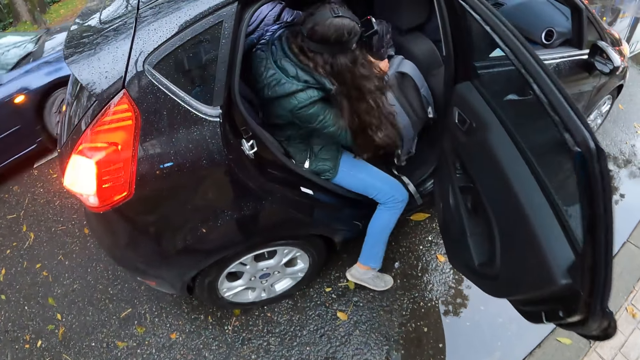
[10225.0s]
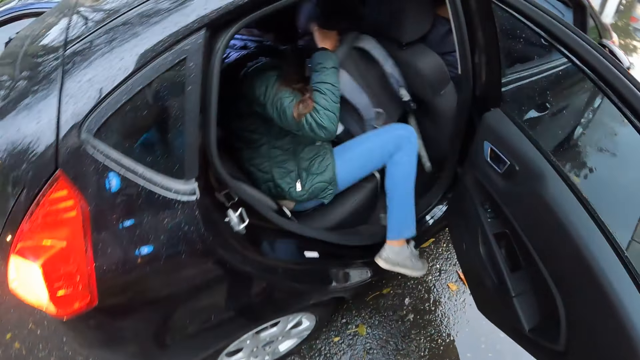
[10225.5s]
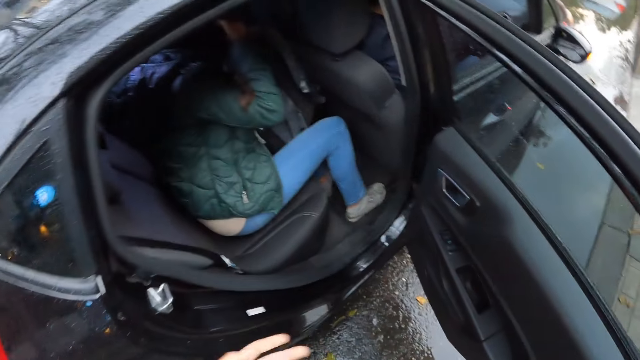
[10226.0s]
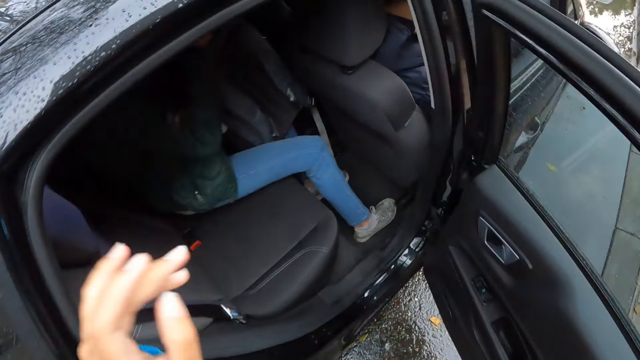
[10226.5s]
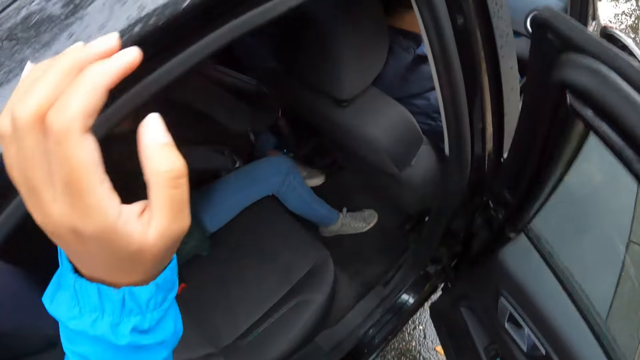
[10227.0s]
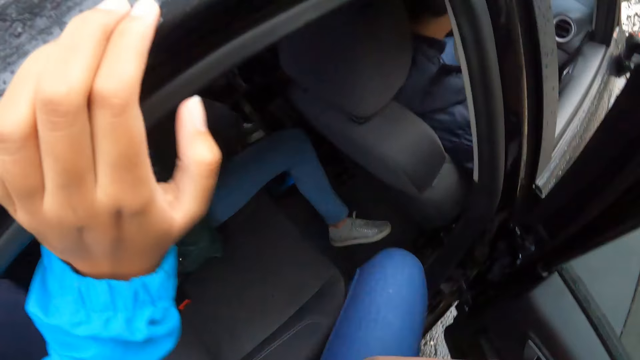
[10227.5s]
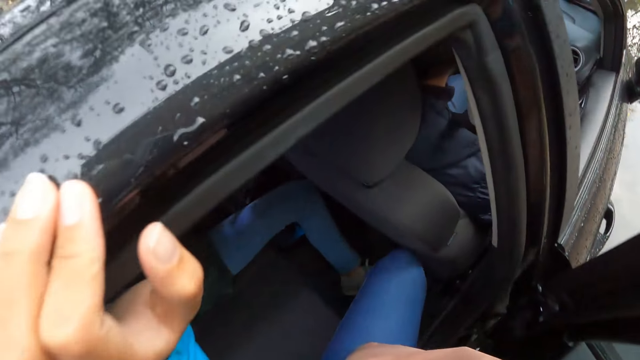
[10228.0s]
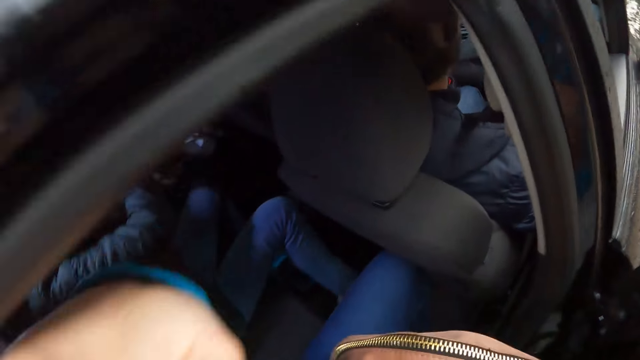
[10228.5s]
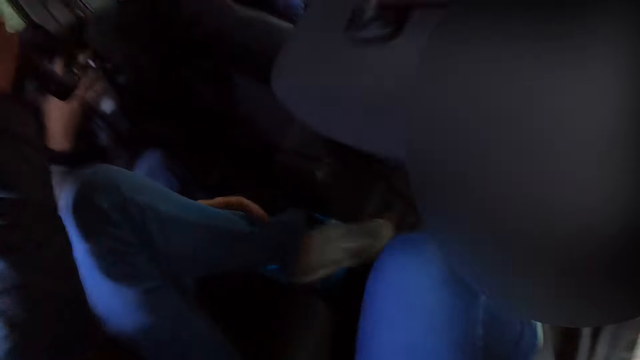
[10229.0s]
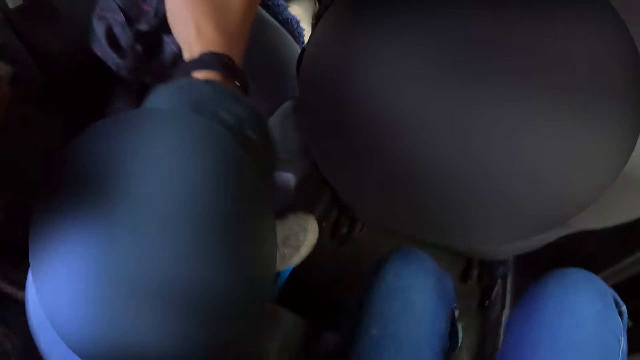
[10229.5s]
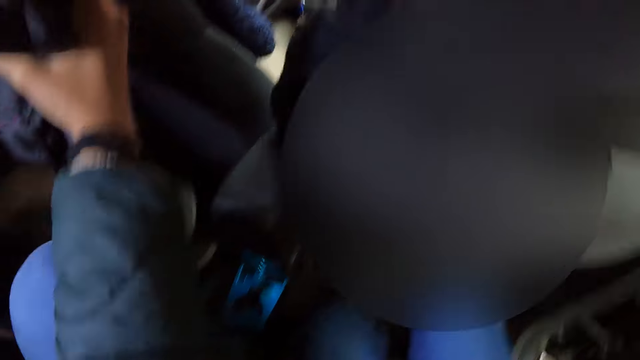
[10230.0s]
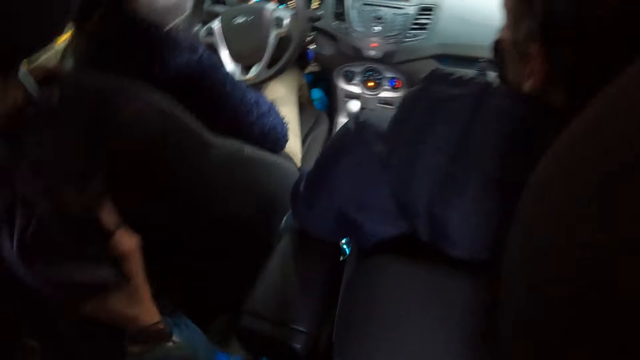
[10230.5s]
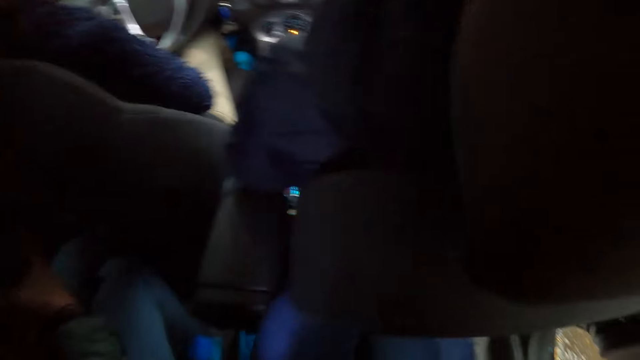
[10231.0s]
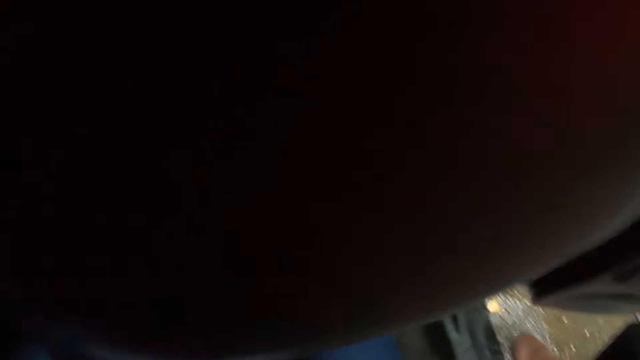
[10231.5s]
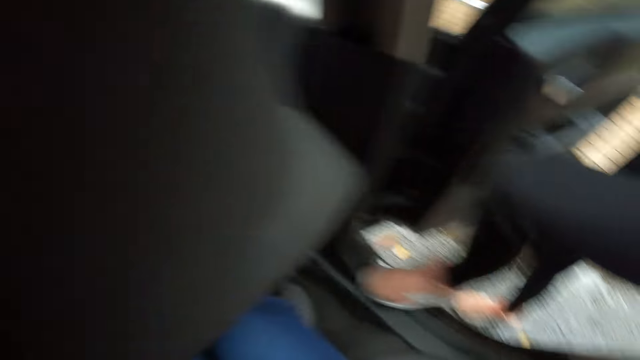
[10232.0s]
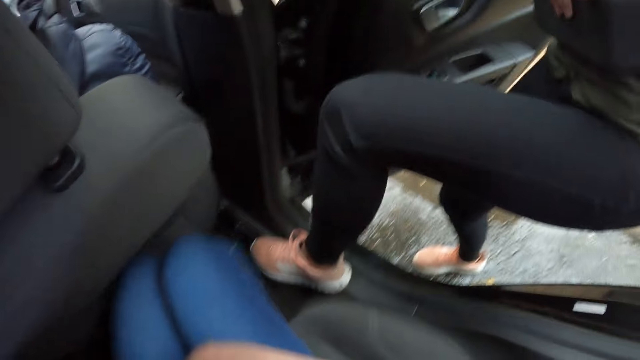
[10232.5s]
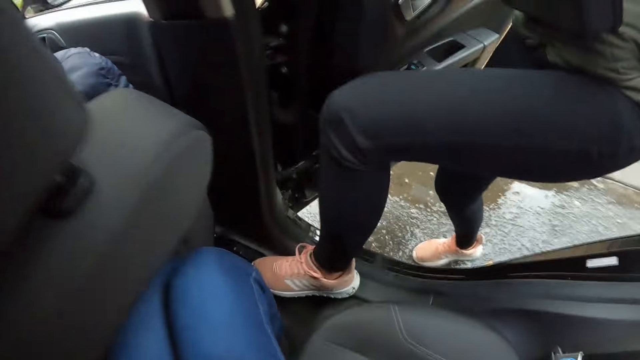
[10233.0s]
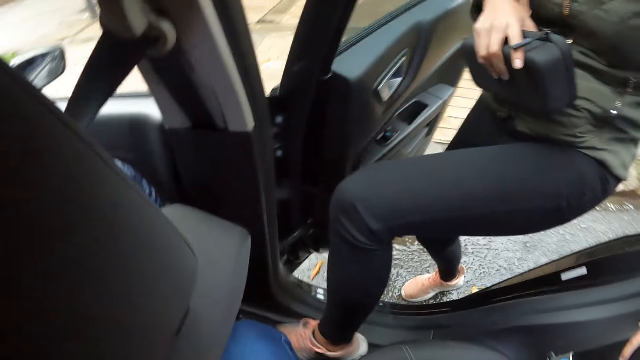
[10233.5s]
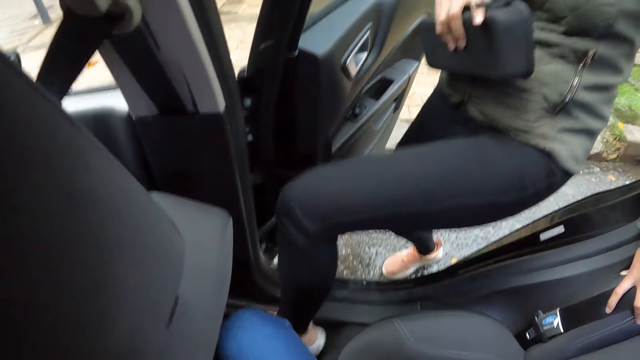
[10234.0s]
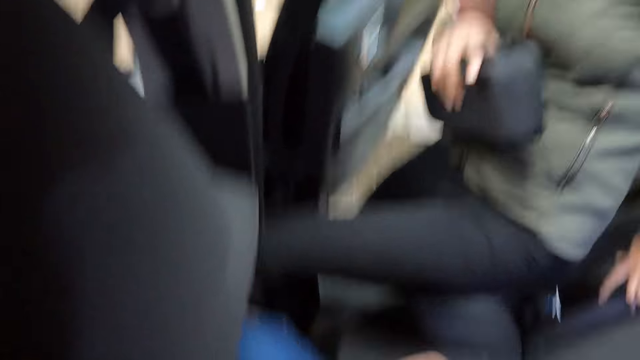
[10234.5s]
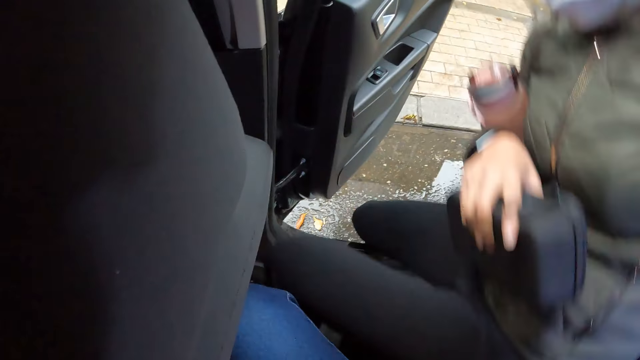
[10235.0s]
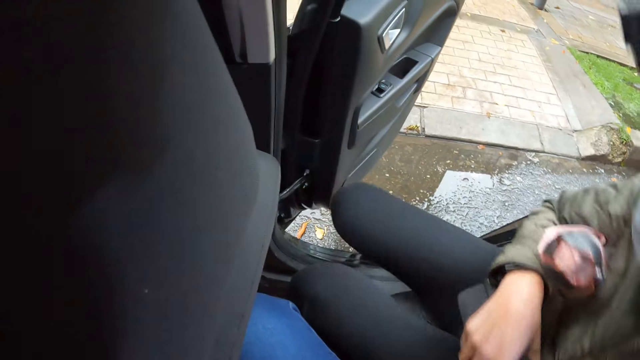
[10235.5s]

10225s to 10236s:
A woman enters the car. The camera wearer holds the roof of the car with her left hand. She enters the car and sits inside the car. Another woman enters the car. The other woman places her left hand on the car seat. She sits inside the car.

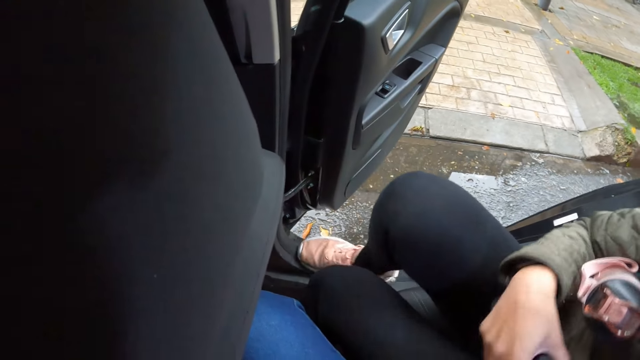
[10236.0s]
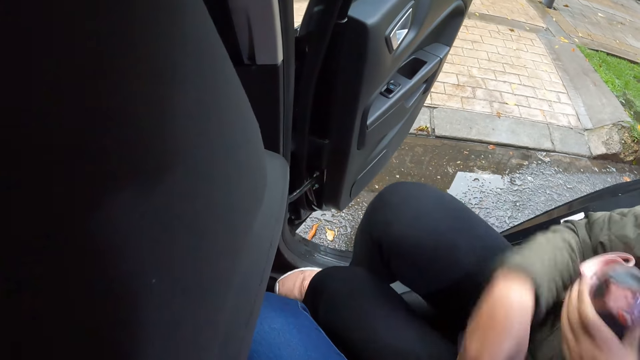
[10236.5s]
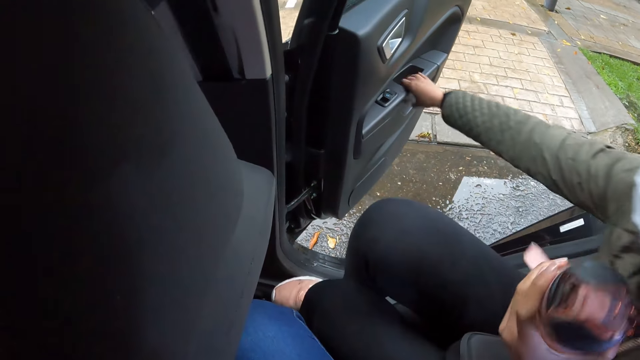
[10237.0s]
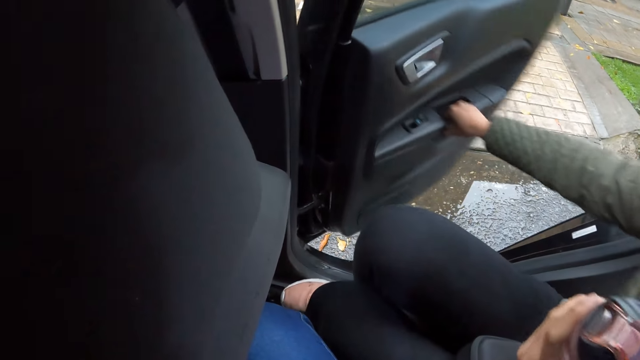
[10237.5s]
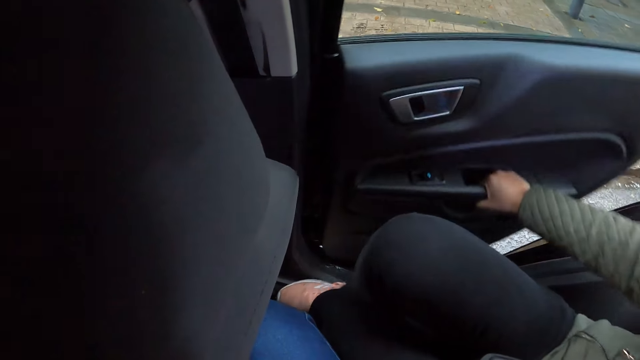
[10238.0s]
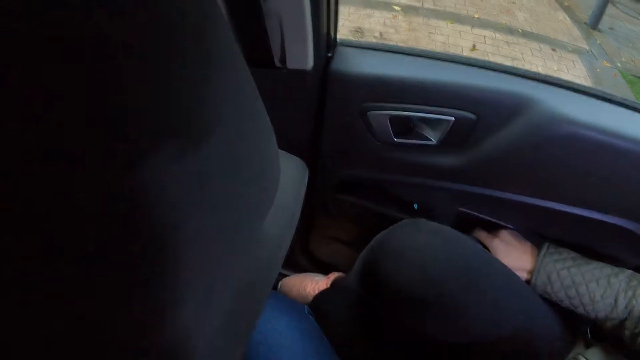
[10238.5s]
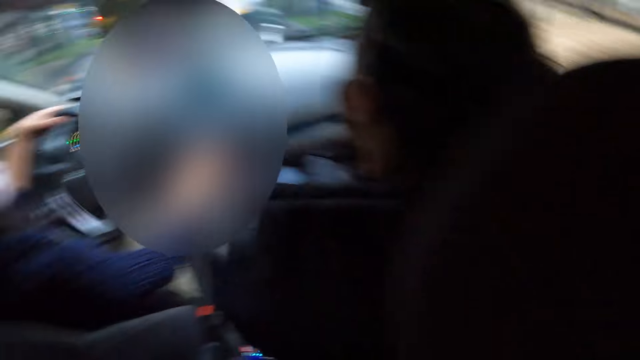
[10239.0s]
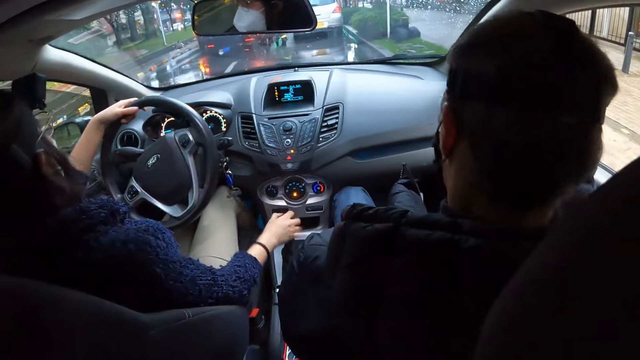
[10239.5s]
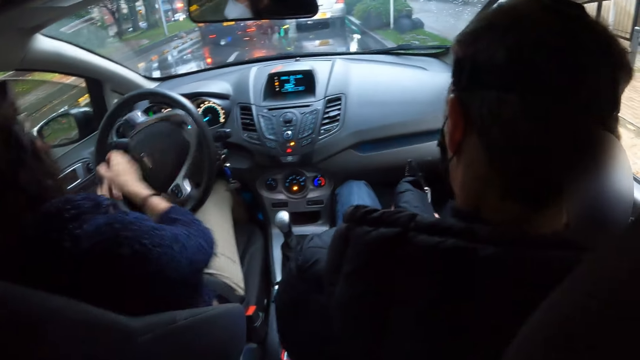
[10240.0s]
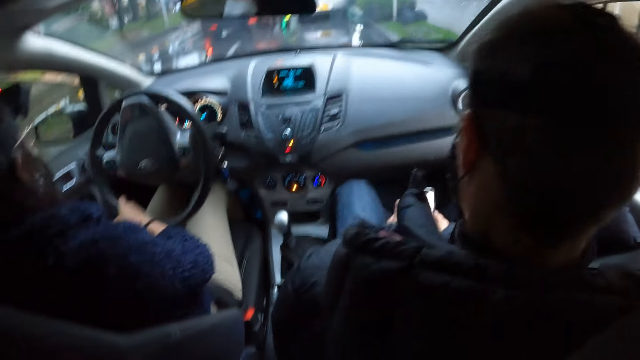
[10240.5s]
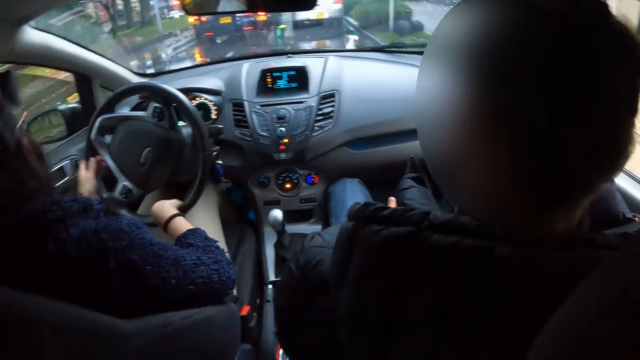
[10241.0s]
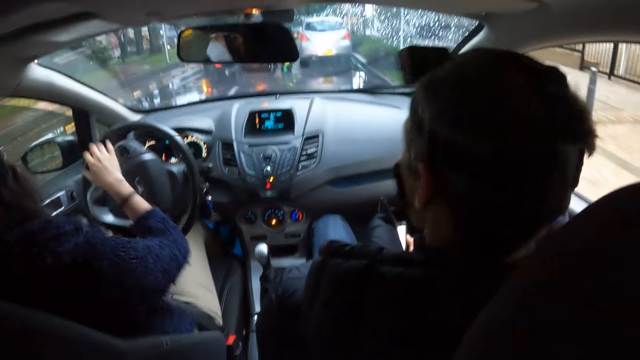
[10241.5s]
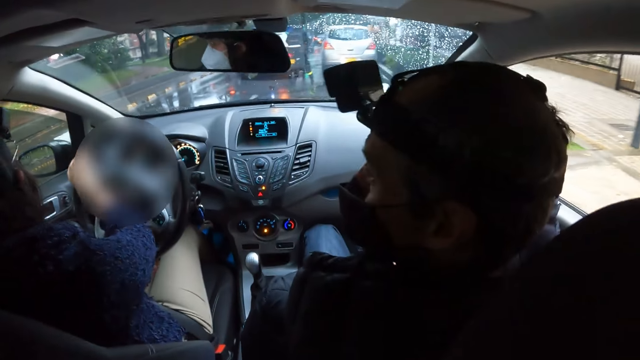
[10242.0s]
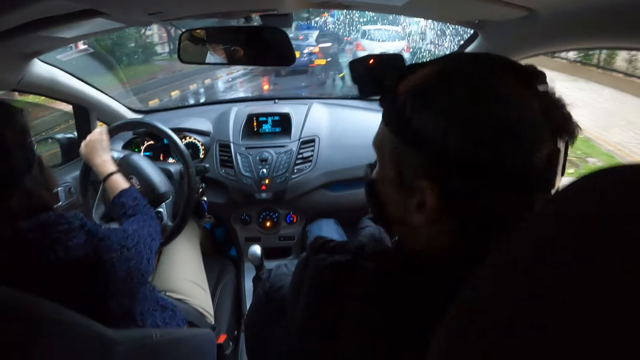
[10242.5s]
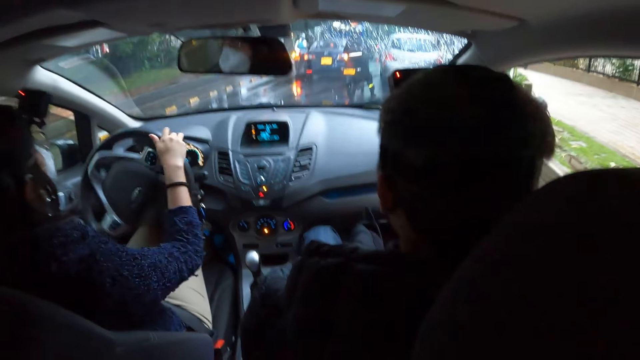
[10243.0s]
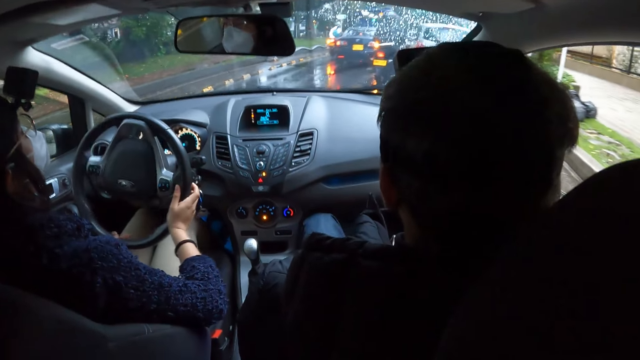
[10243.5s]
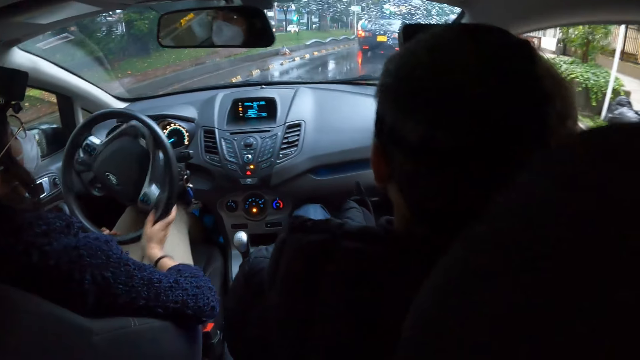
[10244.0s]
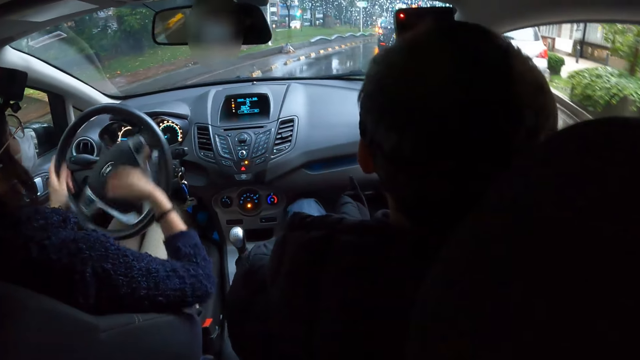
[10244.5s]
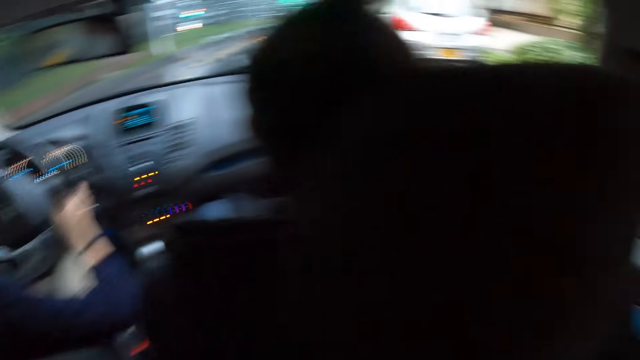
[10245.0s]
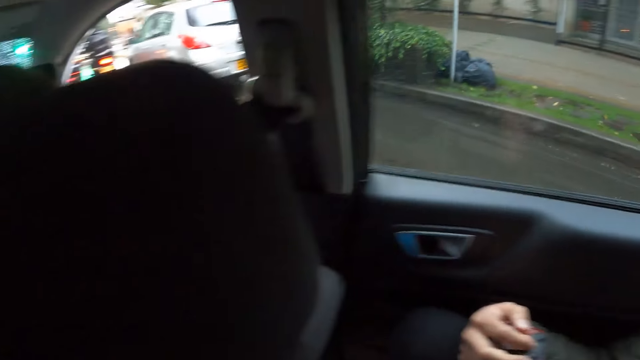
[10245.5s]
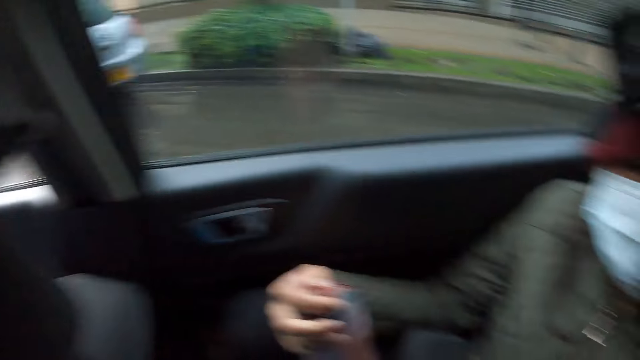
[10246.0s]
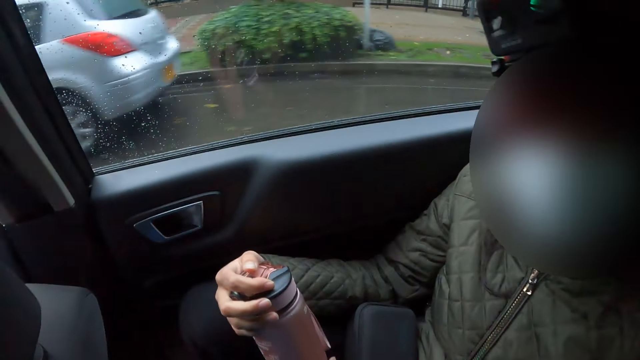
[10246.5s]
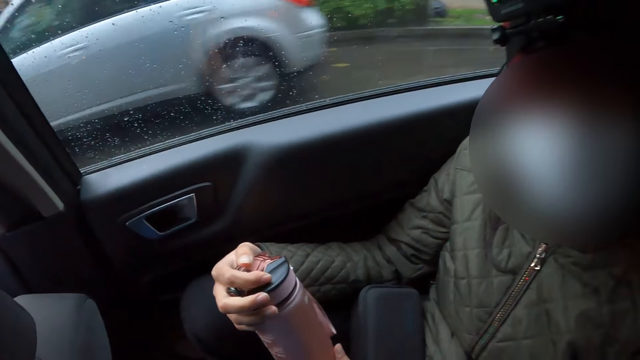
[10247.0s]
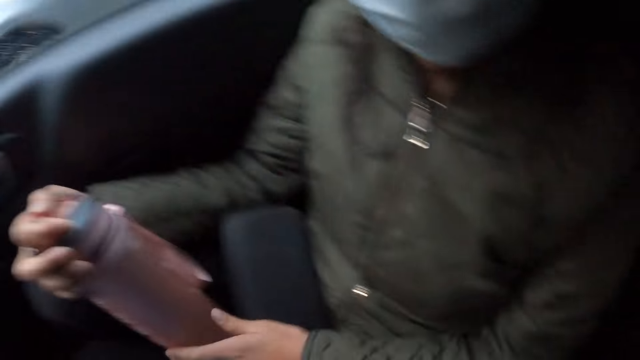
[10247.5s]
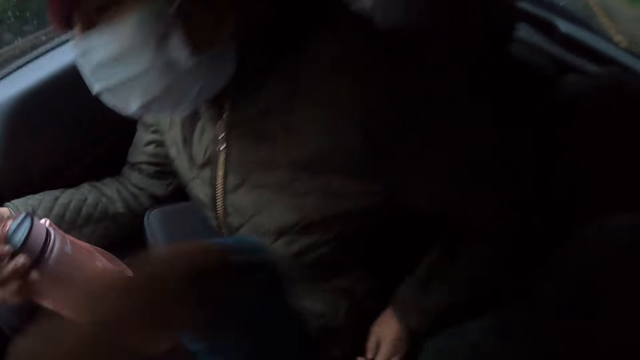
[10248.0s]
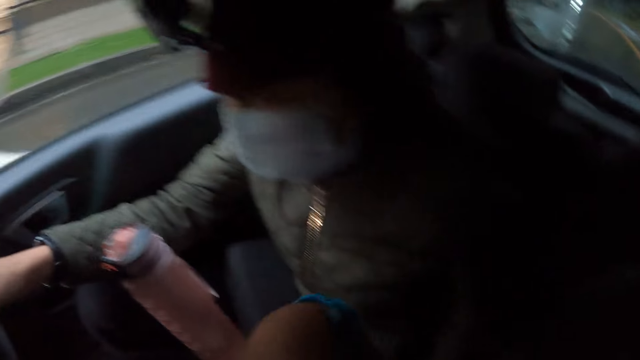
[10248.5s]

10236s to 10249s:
A woman removes the bottle of water from her right armpit with her left hand. She closes the car door with the car door handle in her right hand. Another woman presses a button on the car dashboard. She drives the car with her left hand and touches the car gear with her right hand. A man operates the phone with both hands. The second woman drives the car with both hands. The first woman holds the bottle of water on her lap with both hands. The first woman interacts with the camera wearer.
